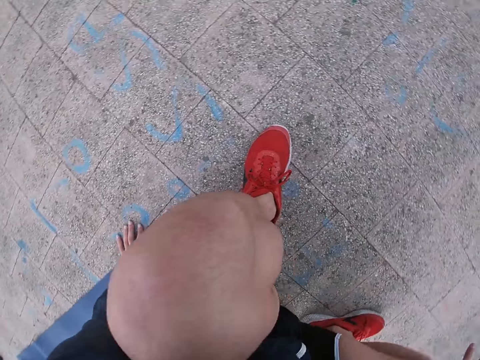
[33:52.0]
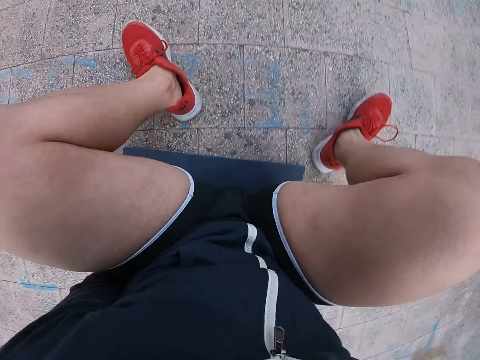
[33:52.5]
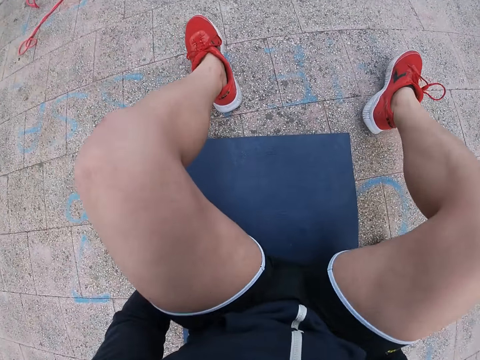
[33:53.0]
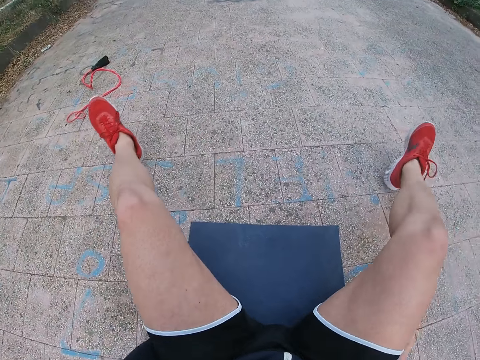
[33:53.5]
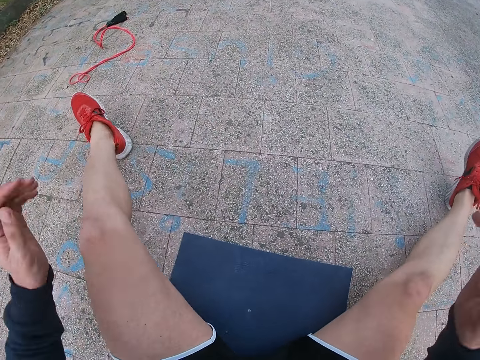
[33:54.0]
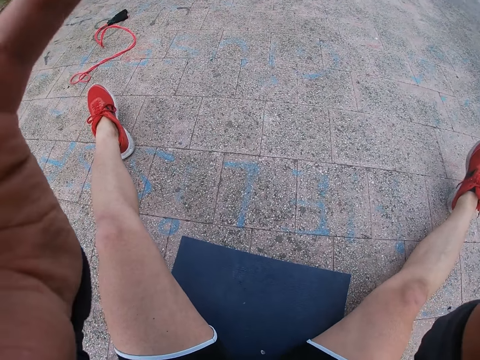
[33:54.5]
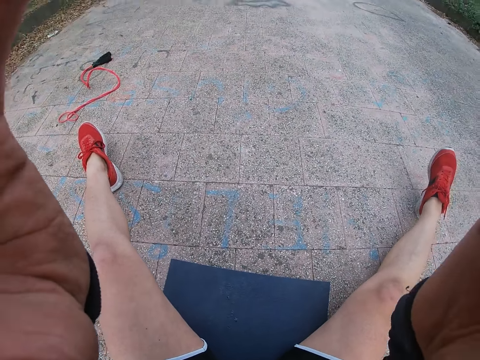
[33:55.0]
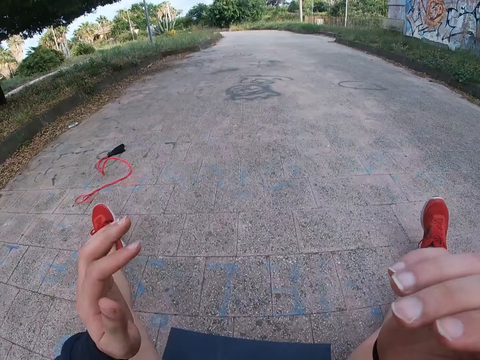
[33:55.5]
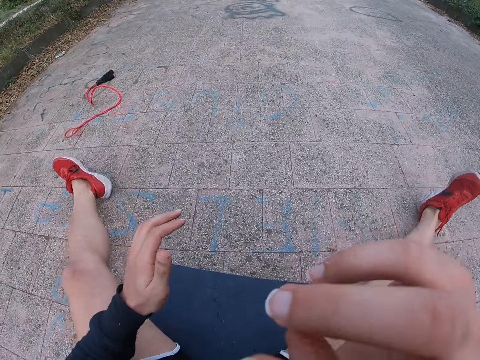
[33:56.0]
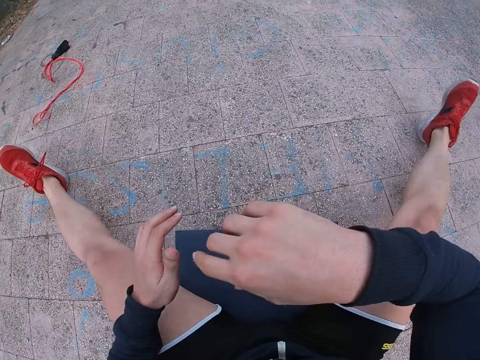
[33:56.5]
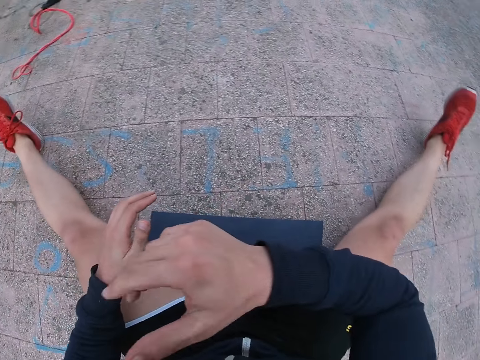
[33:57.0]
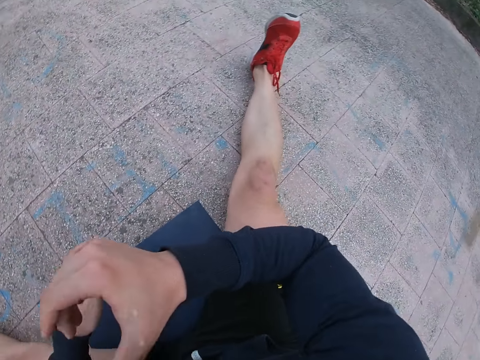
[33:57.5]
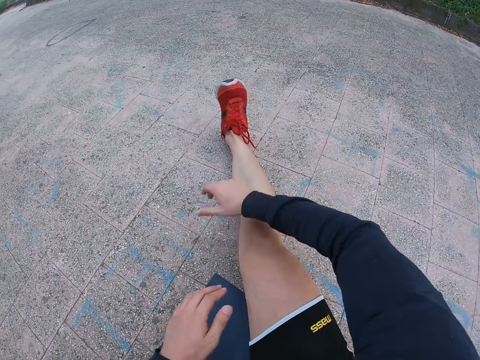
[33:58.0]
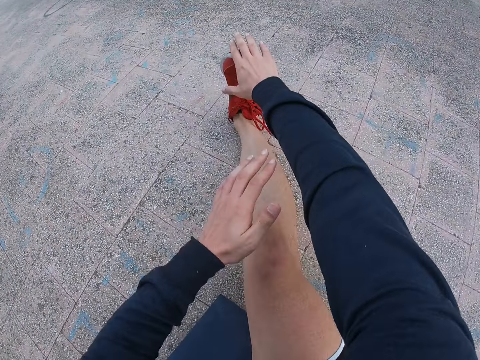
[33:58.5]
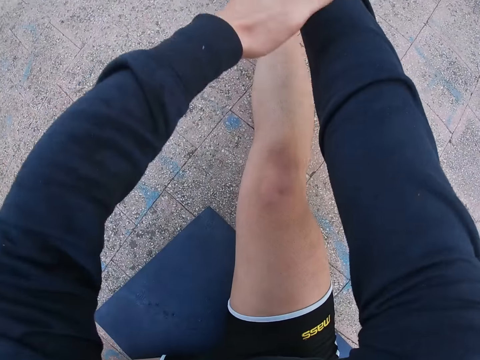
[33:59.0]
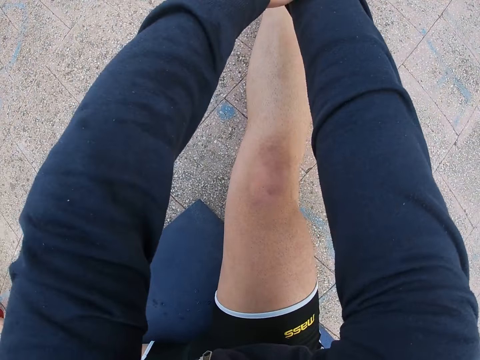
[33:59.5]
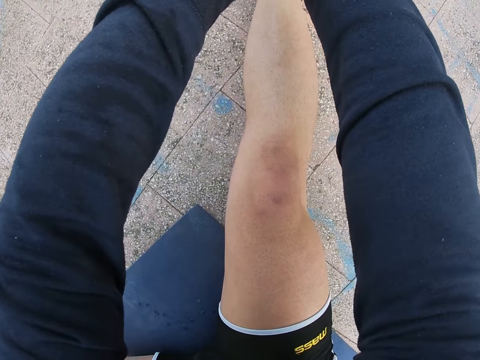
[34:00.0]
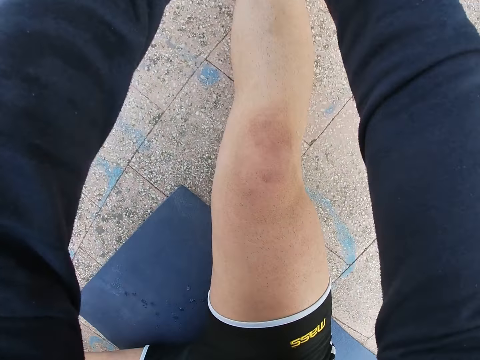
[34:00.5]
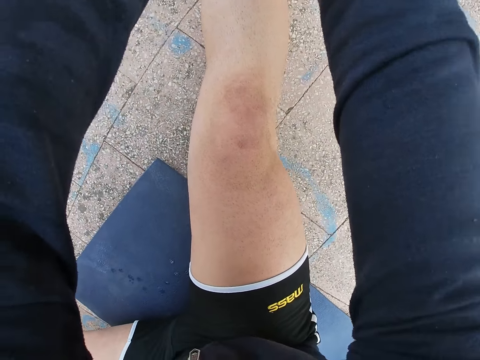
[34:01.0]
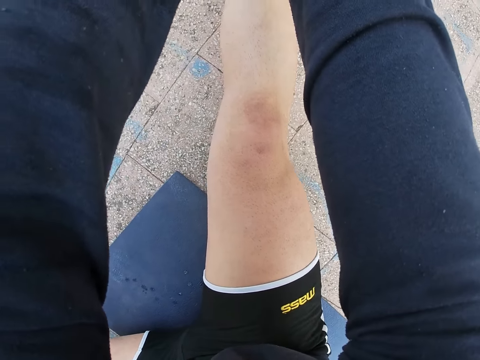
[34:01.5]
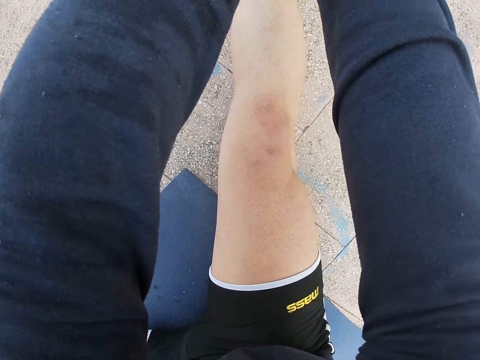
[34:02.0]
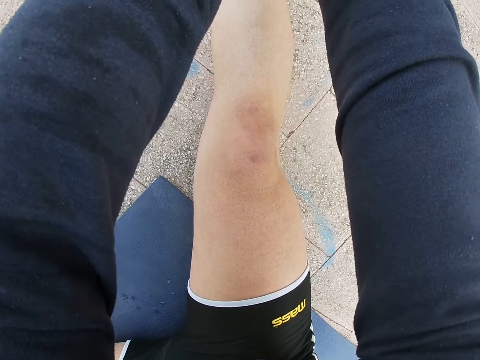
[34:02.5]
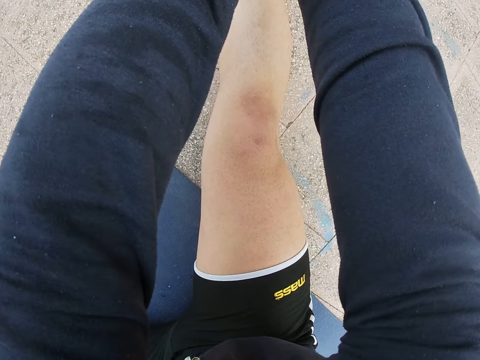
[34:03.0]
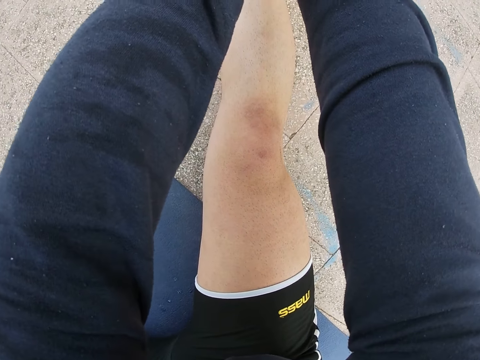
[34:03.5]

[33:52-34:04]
The camera wearer sits on a fitness mat. He adjusts the camera. He spreads his legs. He wipes the sweat on his face with the right hand. He holds his right foot with both hands.

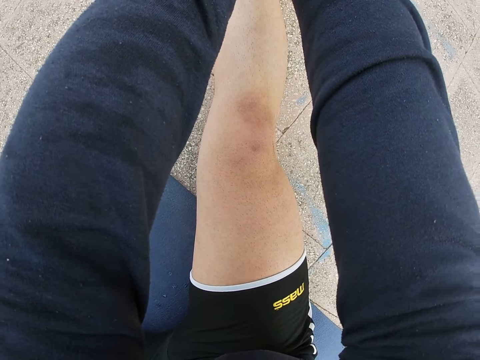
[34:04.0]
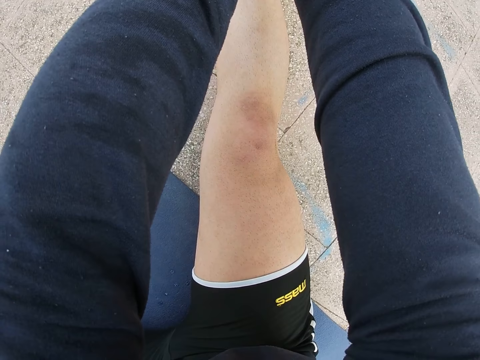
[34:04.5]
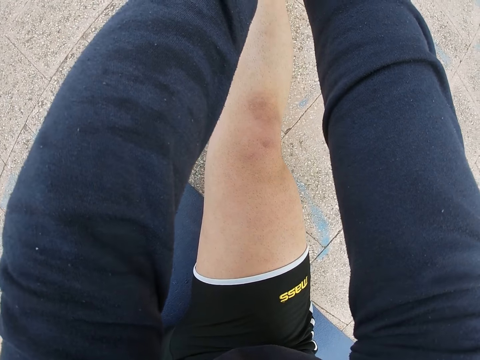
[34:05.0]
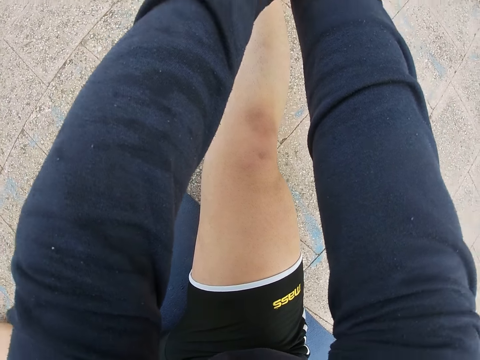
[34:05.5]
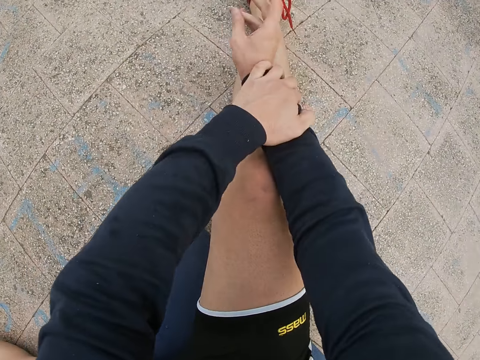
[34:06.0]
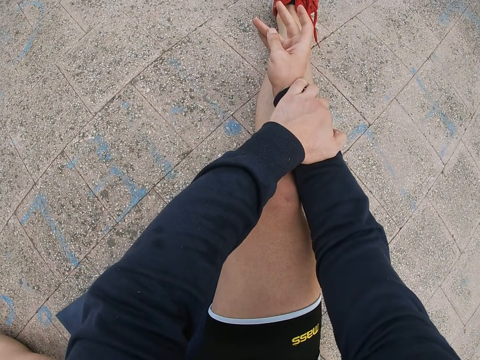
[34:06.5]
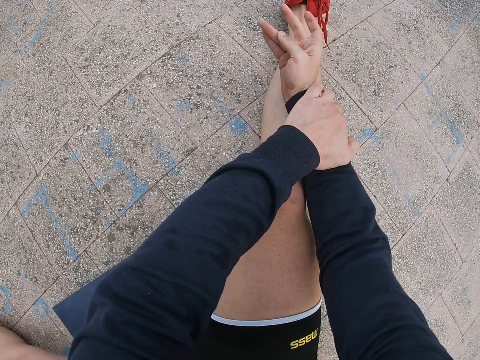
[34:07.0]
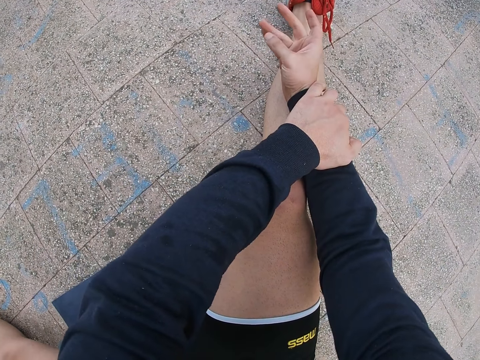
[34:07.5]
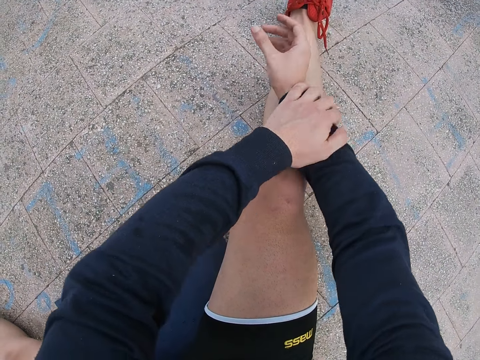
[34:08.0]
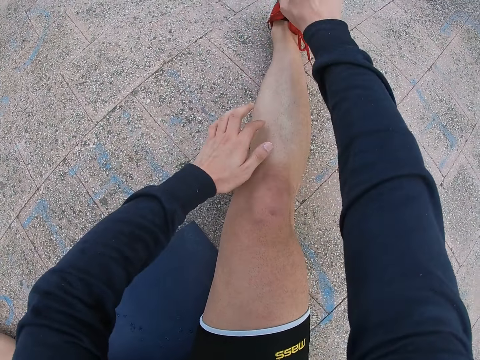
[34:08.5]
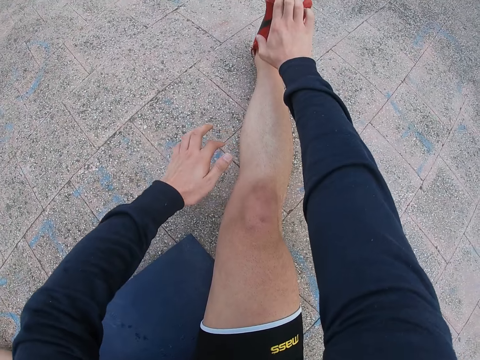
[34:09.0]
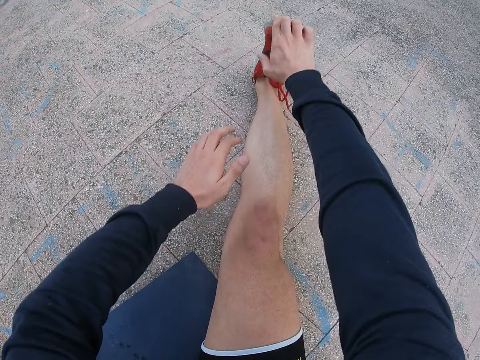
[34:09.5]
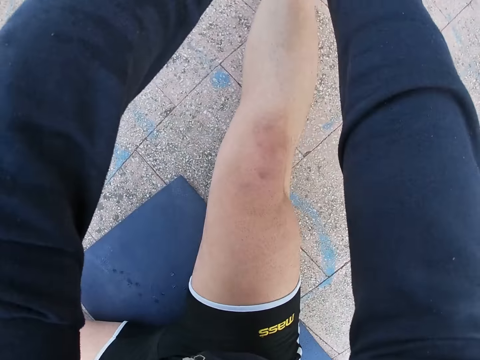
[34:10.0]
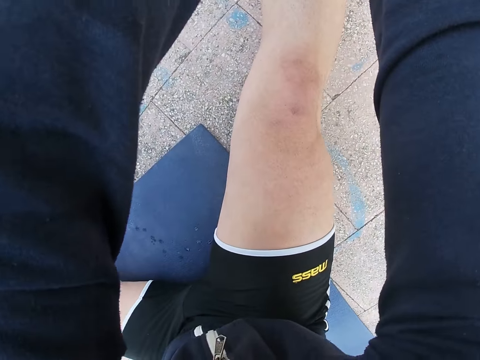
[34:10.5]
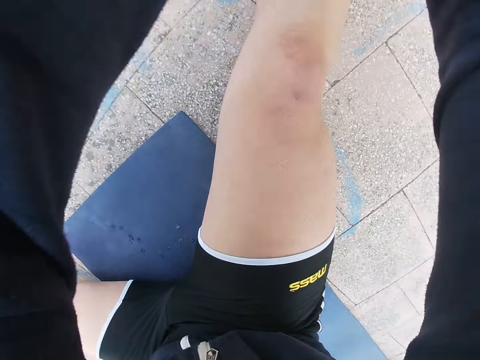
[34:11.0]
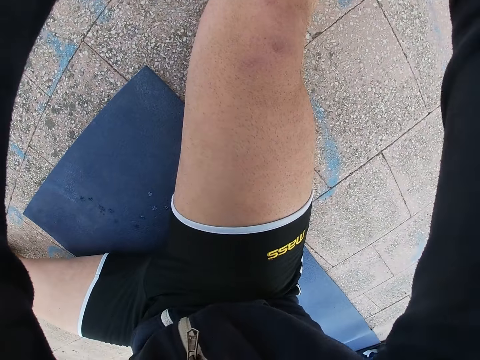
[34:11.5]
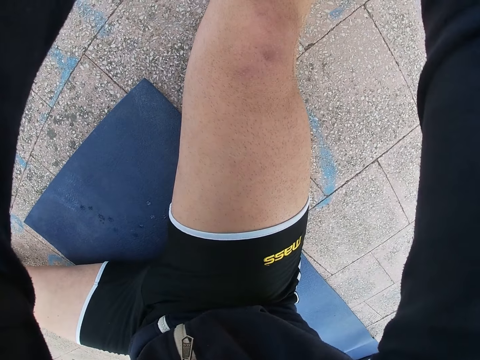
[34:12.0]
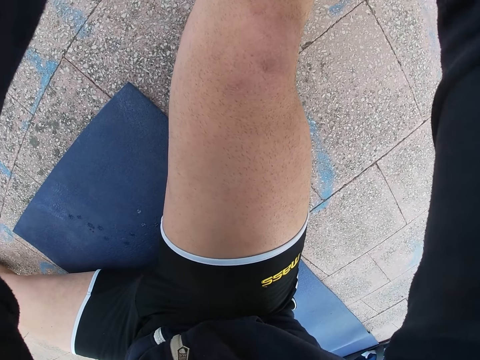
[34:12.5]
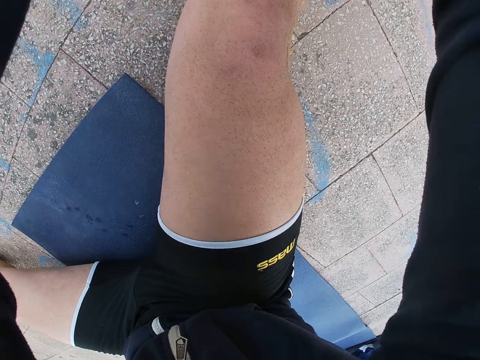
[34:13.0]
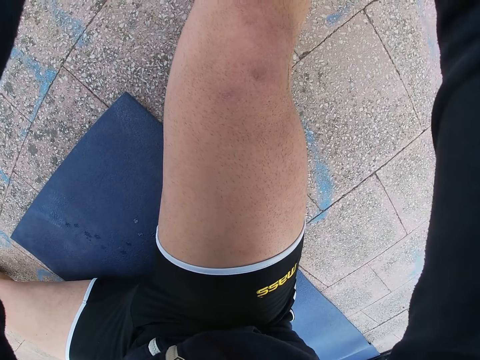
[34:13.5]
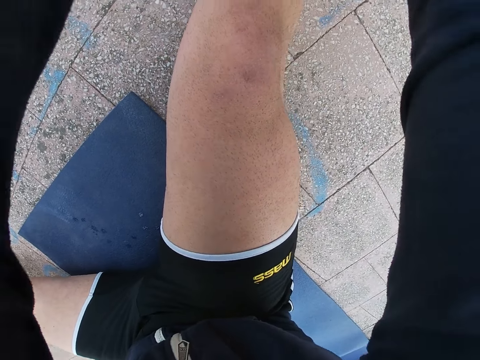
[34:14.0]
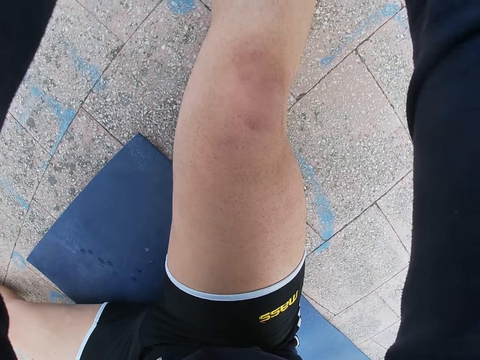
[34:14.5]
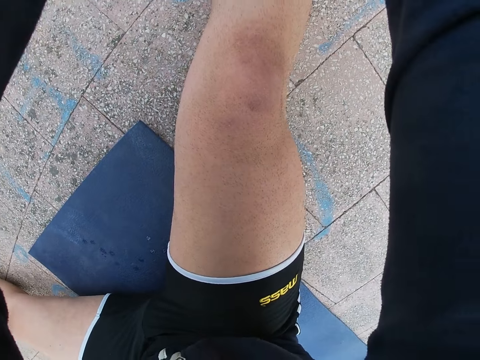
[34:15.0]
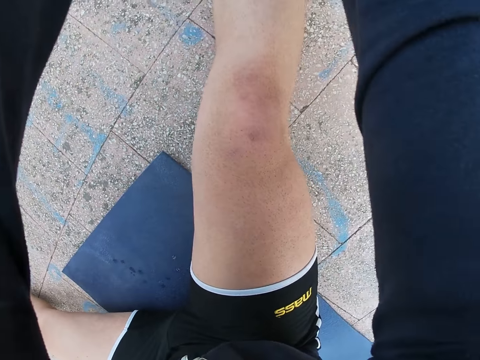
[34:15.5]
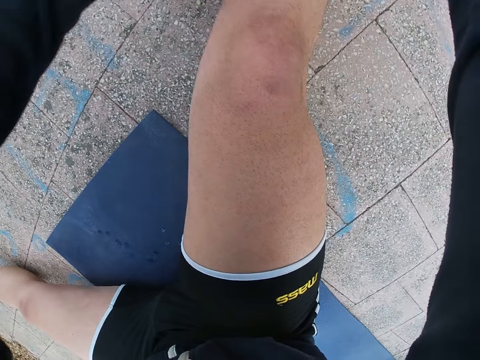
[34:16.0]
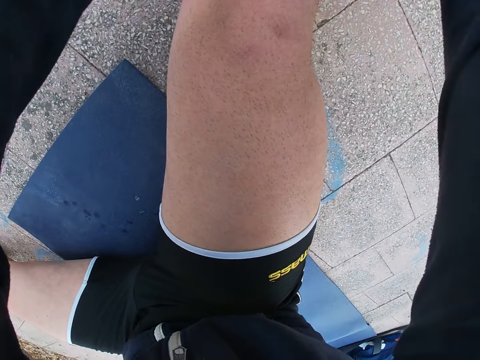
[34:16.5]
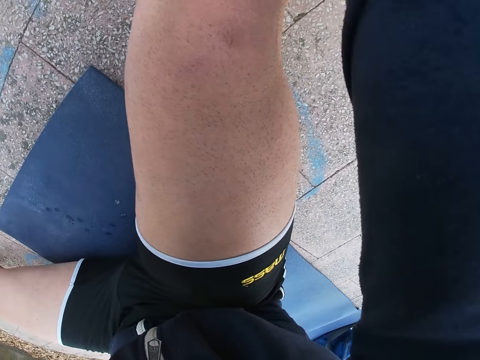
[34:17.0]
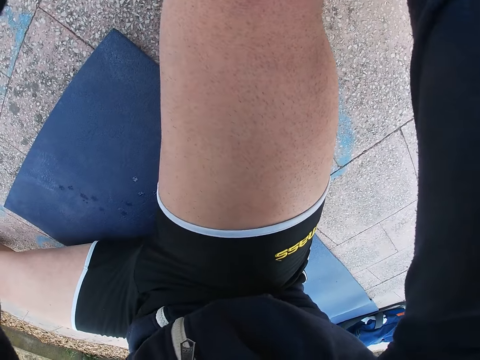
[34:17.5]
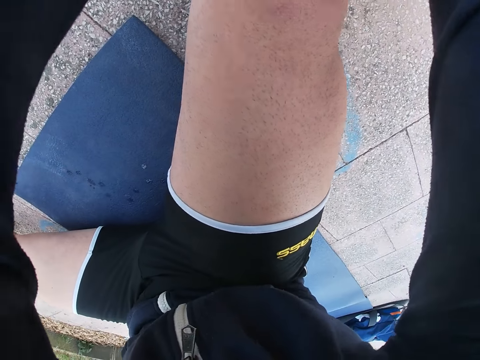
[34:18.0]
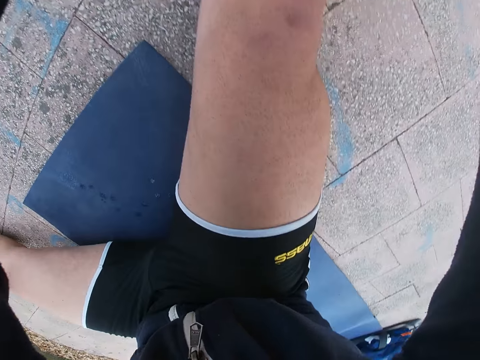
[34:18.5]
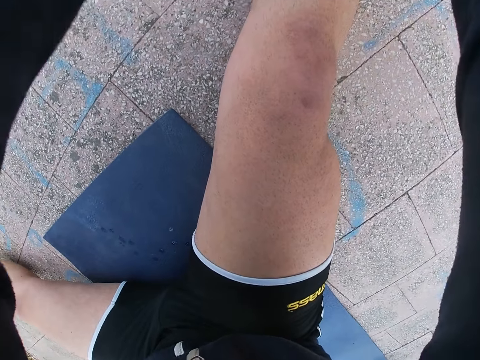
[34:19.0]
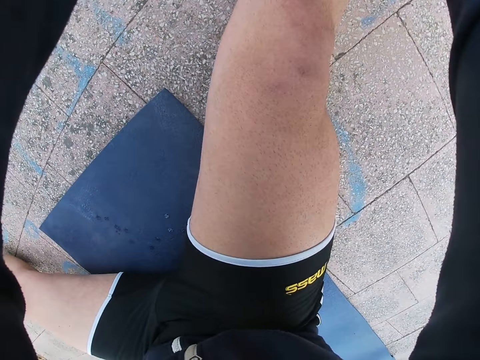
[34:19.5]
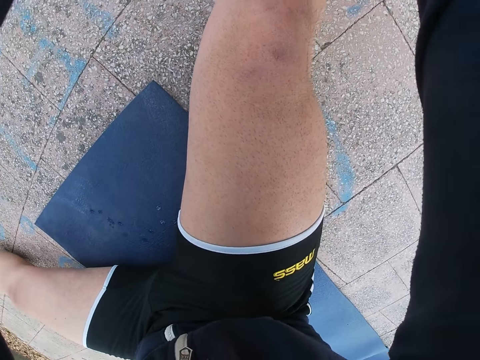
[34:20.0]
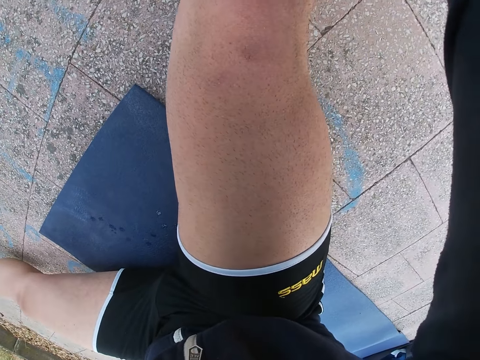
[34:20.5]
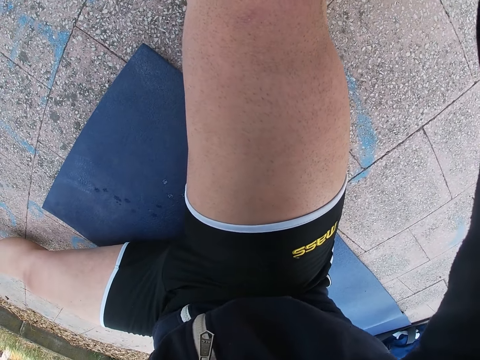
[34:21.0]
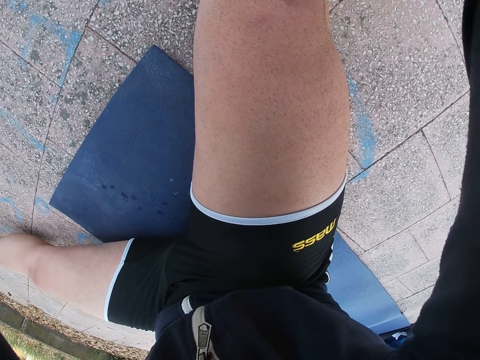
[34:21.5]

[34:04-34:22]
The camera wearer looks at his ring finger. He holds his right foot with both hands.
